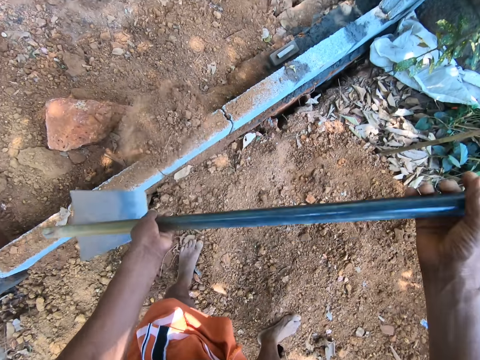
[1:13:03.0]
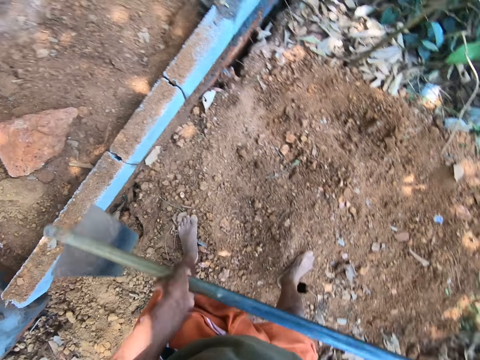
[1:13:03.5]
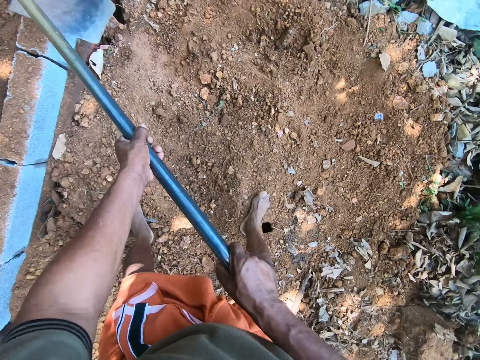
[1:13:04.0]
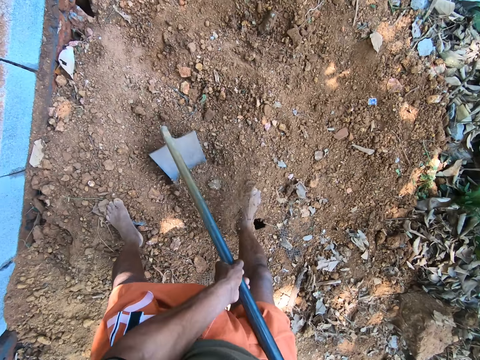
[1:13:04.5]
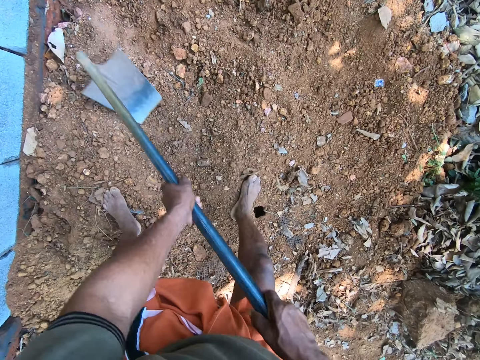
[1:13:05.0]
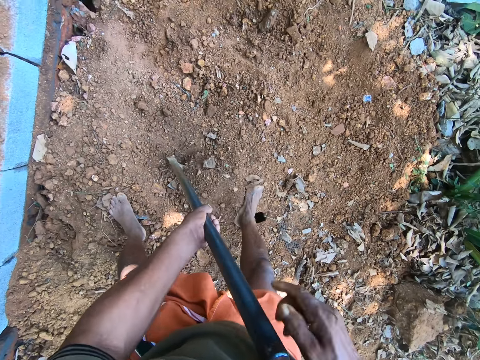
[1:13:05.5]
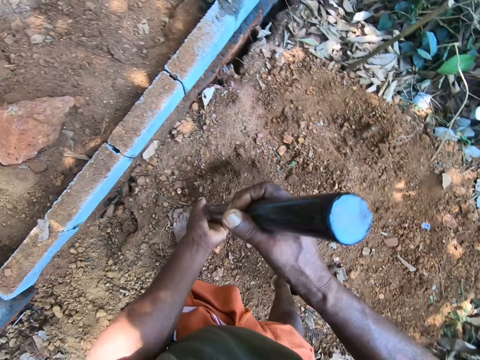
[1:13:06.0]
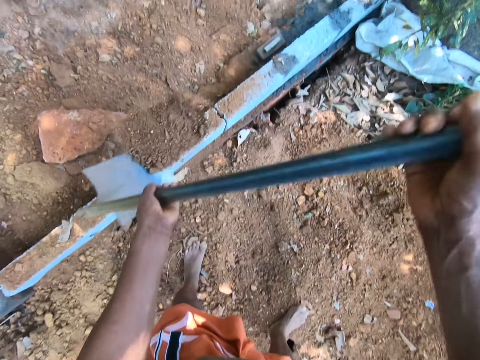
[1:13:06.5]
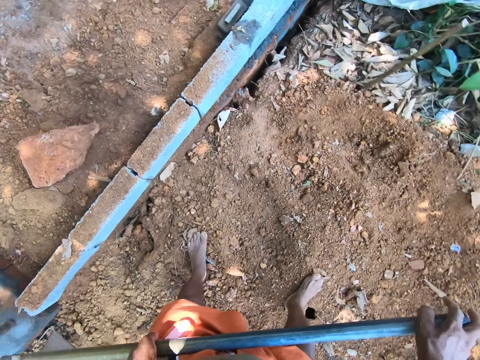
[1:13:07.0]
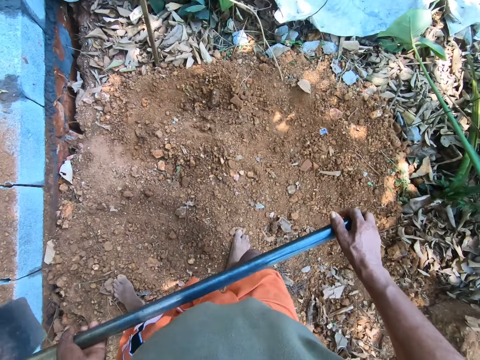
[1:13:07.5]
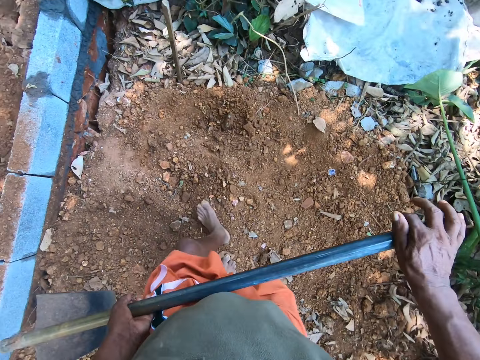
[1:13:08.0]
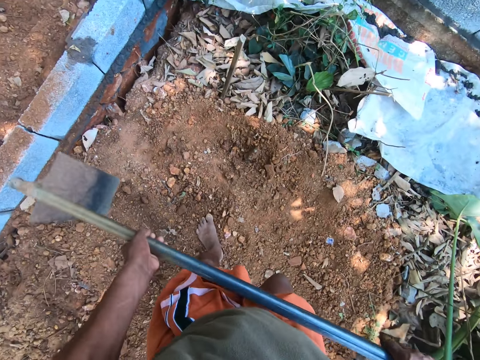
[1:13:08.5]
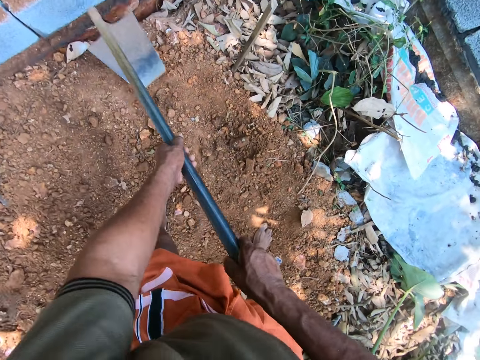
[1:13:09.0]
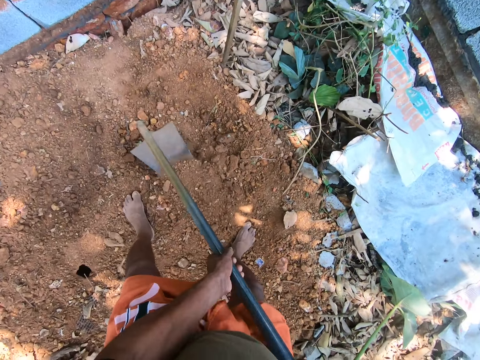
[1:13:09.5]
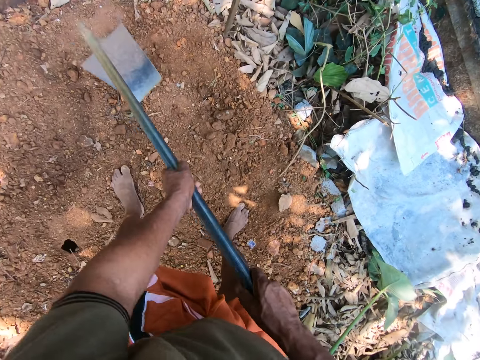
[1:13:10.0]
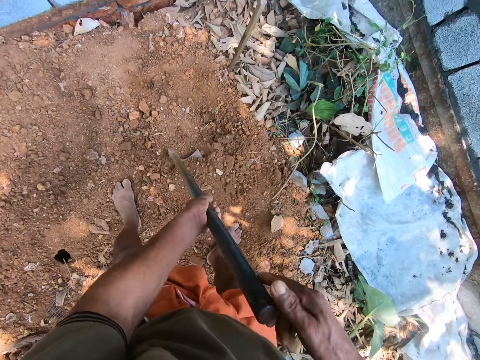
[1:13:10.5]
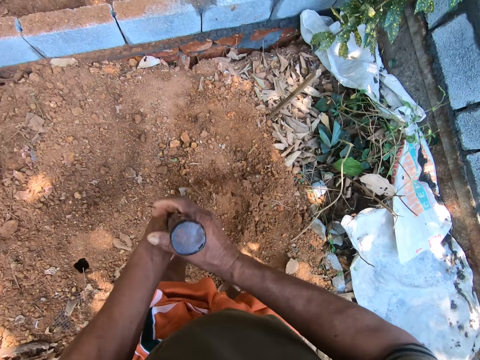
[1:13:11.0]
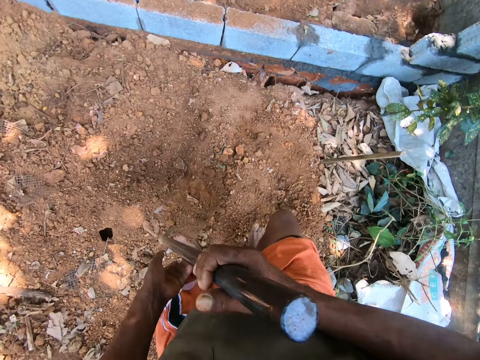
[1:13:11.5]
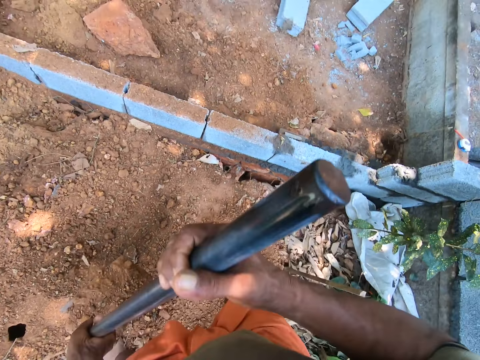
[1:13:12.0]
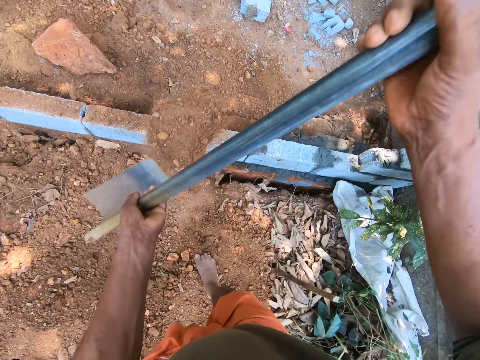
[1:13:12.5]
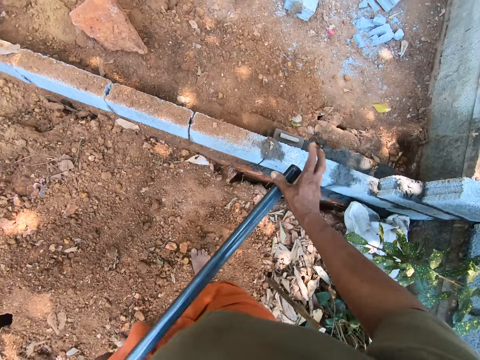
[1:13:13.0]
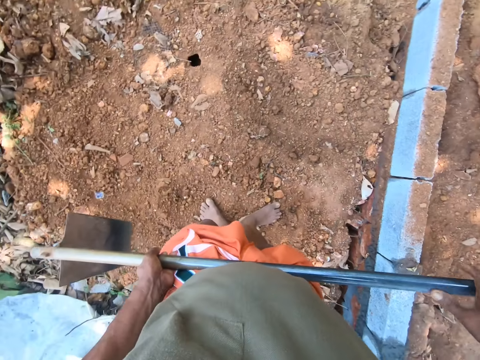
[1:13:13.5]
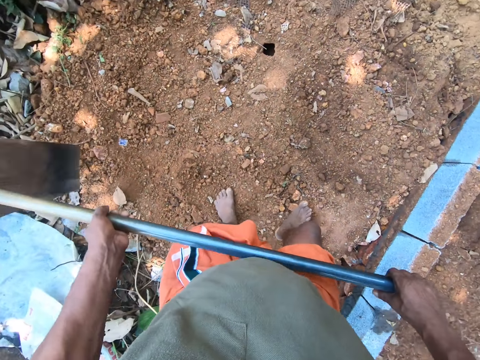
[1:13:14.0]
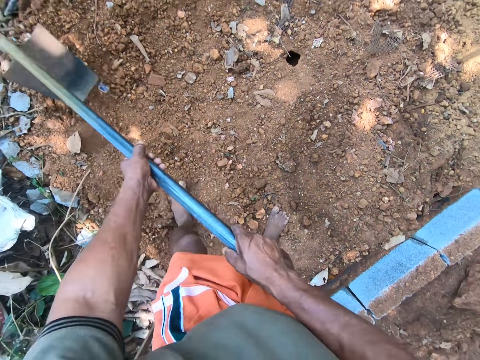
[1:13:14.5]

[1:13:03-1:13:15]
The camera wearer dumps the soil on the ground with the hoe in both hands. They scoop soil from the ground. They pack the soil on the ground with the hoe in both hands. They dump the soil on the ground with the hoe in both hands. They pack the soil on the ground with the hoe in both hands. They scoop the soil from the ground. They dump the soil on the ground with the hoe in both hands.

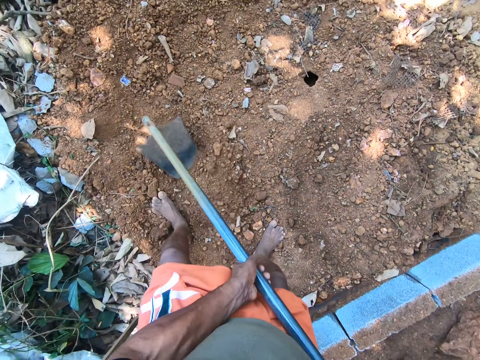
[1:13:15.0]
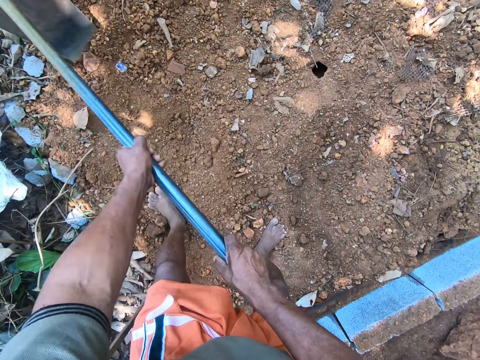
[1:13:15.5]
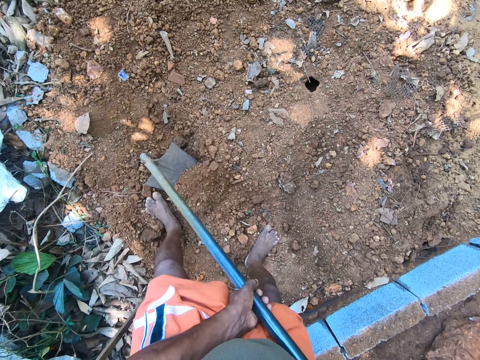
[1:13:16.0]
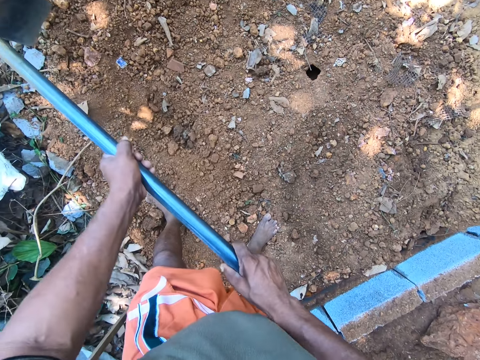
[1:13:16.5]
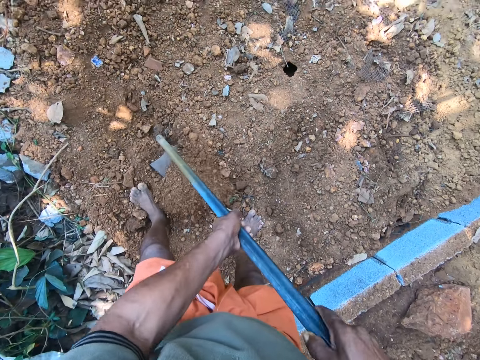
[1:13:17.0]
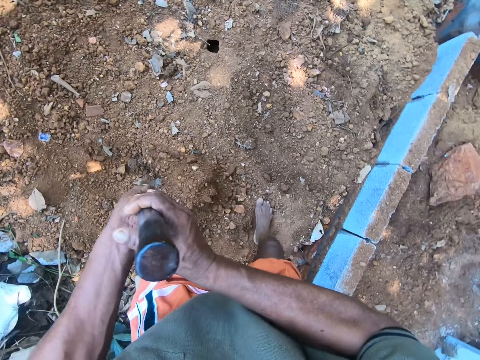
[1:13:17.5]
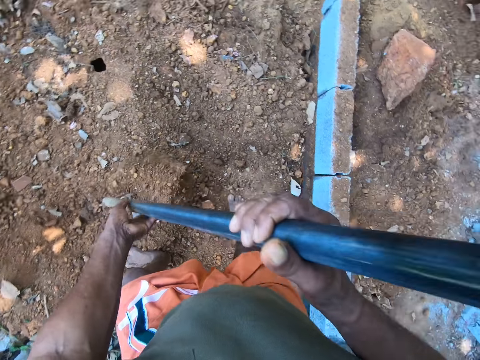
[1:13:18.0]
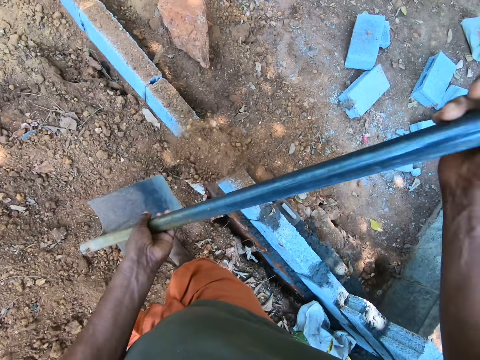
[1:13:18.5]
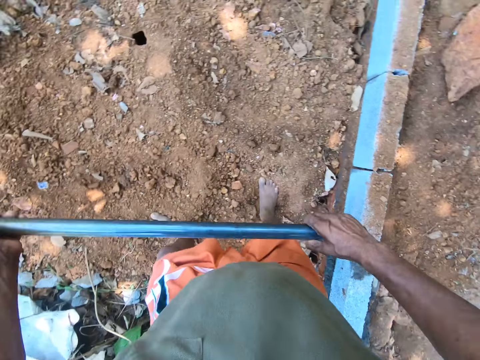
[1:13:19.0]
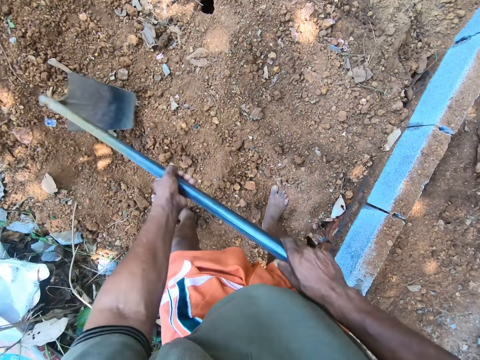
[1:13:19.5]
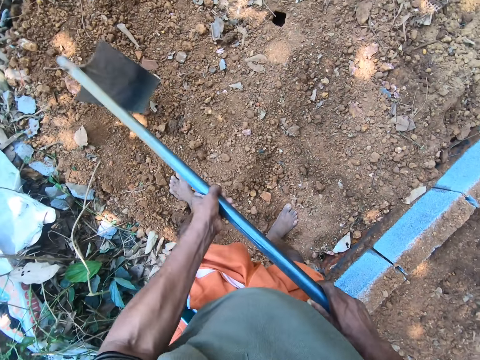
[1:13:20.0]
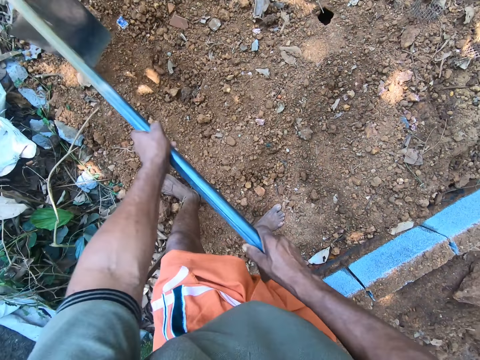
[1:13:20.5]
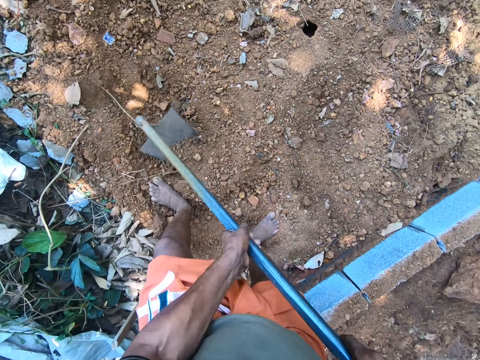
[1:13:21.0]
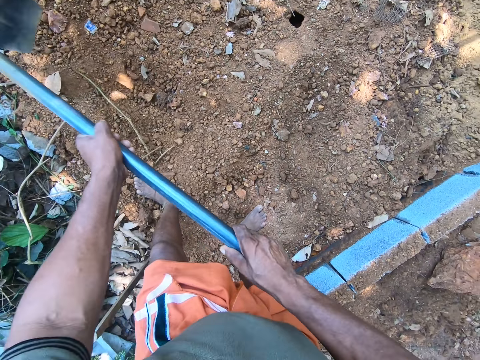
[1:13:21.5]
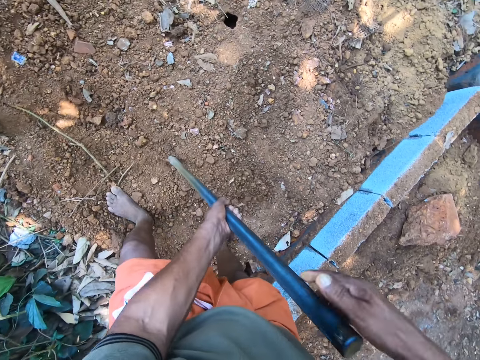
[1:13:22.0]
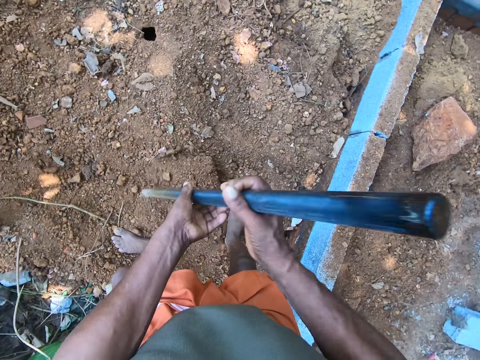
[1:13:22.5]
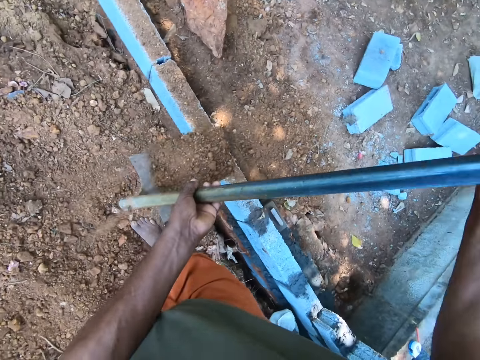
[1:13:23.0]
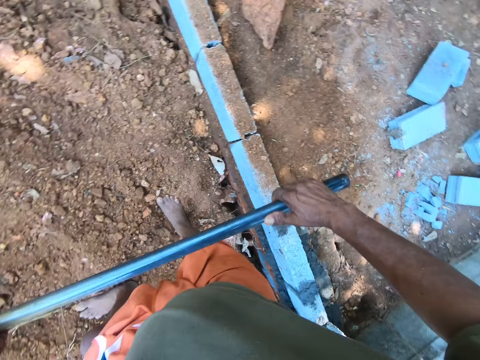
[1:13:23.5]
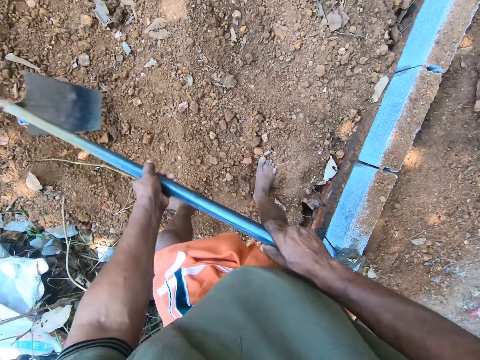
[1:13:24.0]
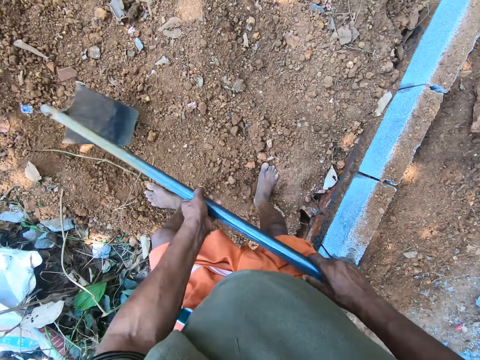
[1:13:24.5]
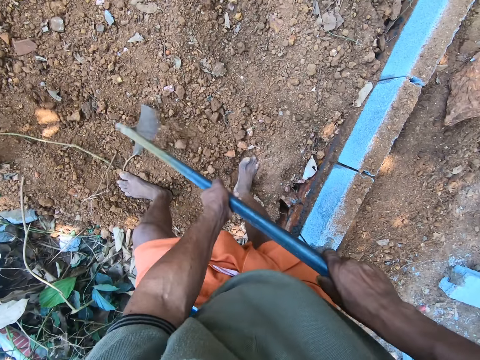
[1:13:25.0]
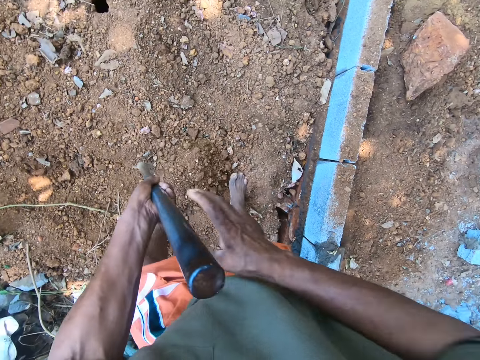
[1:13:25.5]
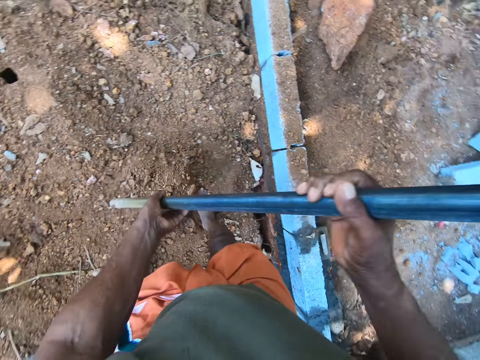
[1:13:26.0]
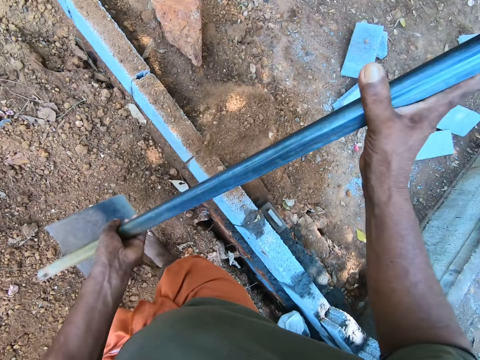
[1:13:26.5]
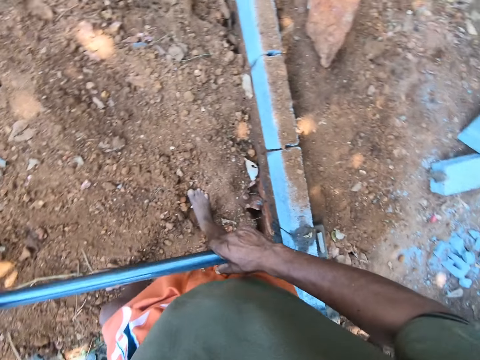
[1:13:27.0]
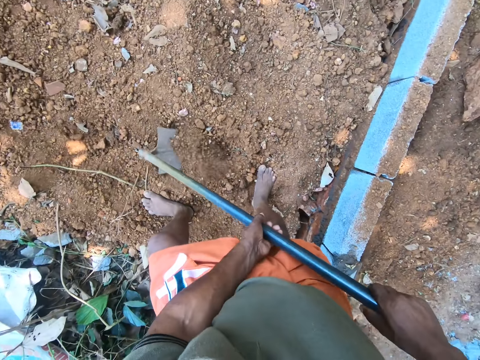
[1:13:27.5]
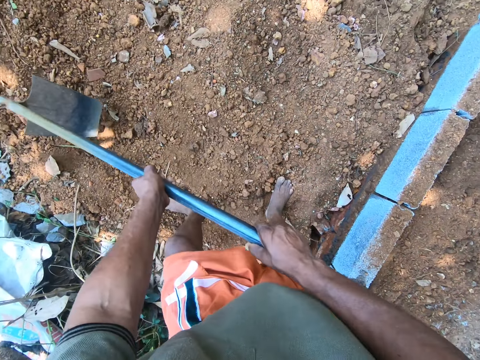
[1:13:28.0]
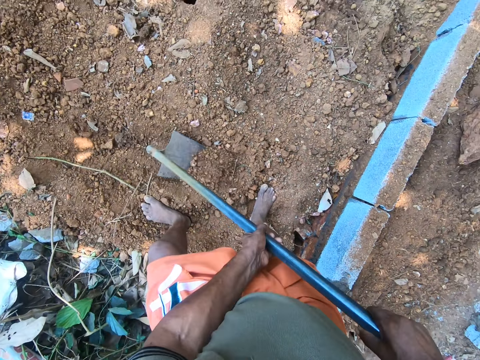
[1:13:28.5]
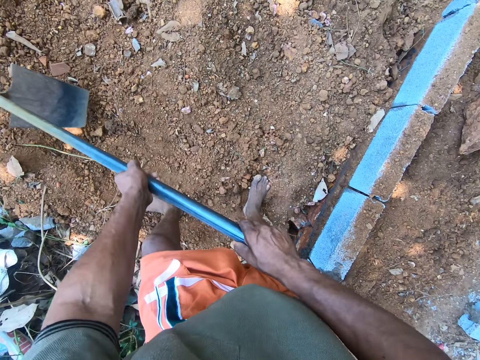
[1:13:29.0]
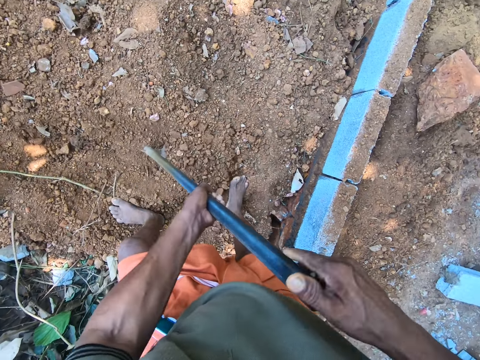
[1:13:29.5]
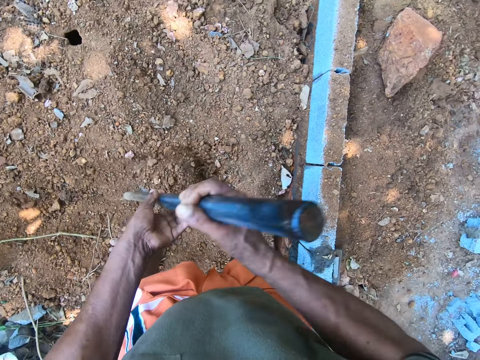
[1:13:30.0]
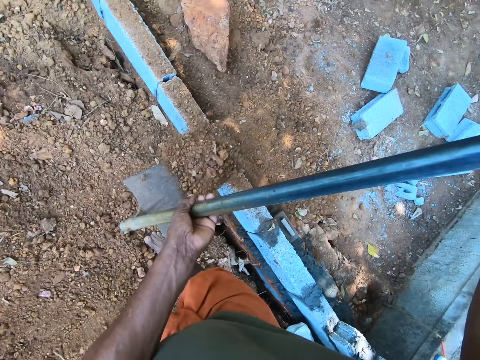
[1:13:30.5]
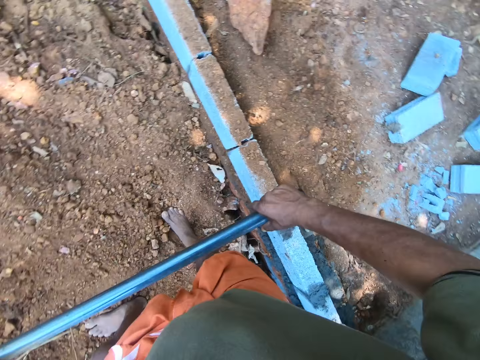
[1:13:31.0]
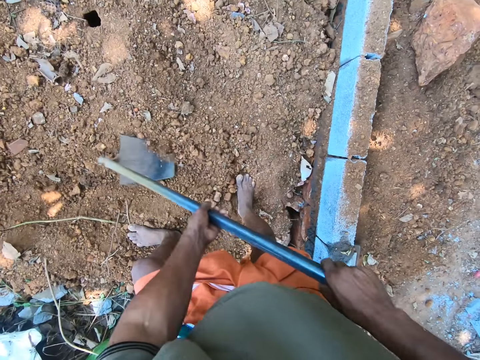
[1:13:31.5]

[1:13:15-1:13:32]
The camera wearer gathers the soil on the ground with the hoe in both hands. They pack the soil on the ground with the hoe in both hands. They dump the soil on the ground with the hoe in both hands. They gather the soil on the ground with the hoe in both hands. They pack the soil on the ground with the hoe in both hands. They dump the soil on the ground with the hoe in both hands. They pack the soil on the ground with the hoe in both hands. They dump the soil on the ground with the hoe in both hands. They gather the soil on the ground with the hoe in both hands. They pack the soil on the ground with the hoe in both hands. They dump the soil on the ground with the hoe in both hands.
